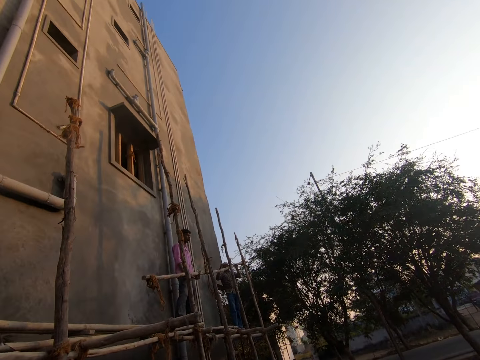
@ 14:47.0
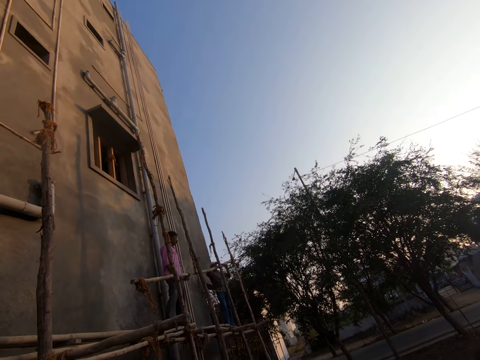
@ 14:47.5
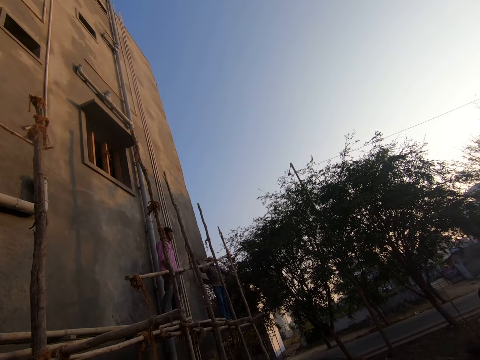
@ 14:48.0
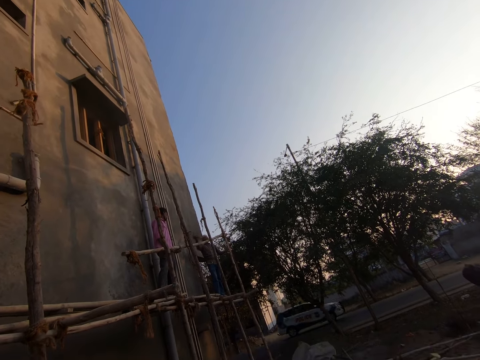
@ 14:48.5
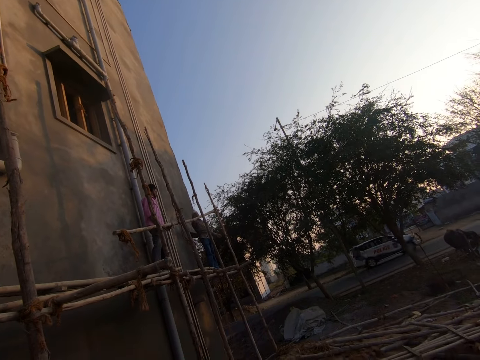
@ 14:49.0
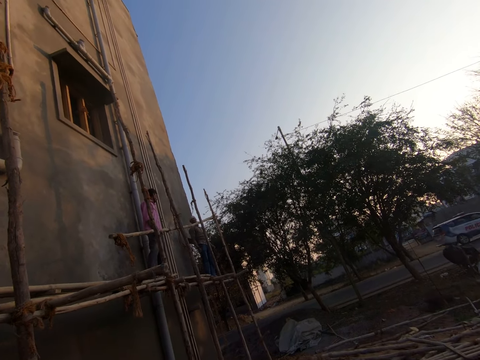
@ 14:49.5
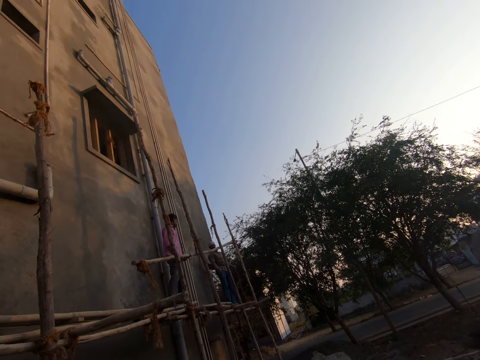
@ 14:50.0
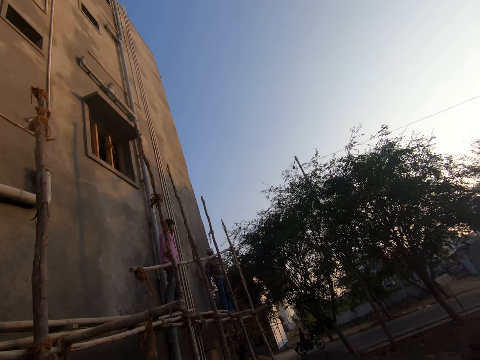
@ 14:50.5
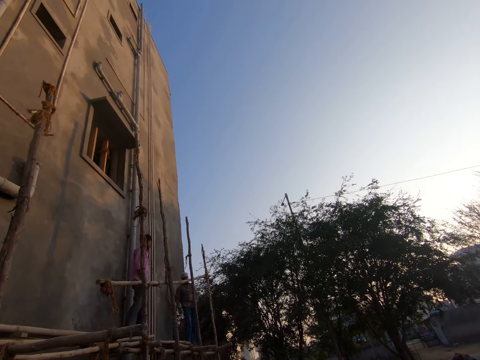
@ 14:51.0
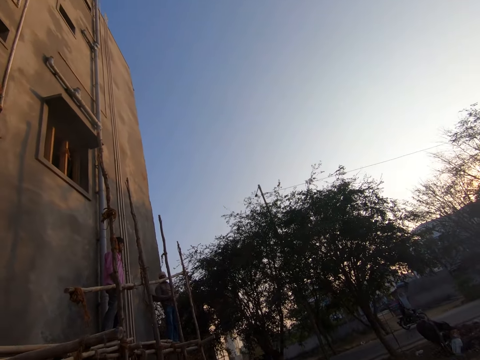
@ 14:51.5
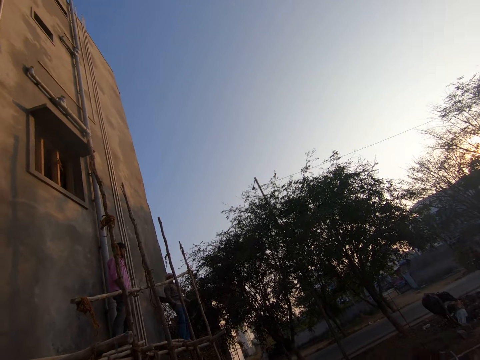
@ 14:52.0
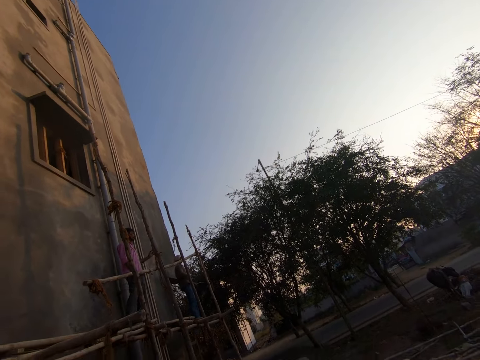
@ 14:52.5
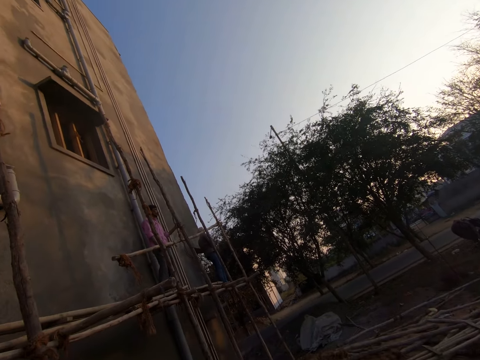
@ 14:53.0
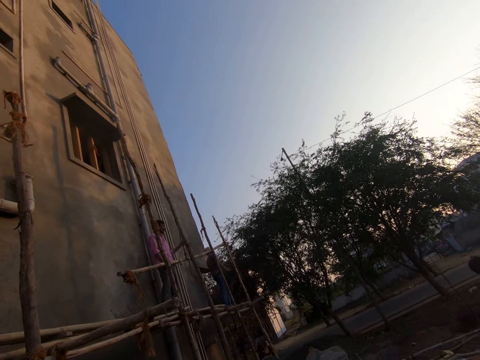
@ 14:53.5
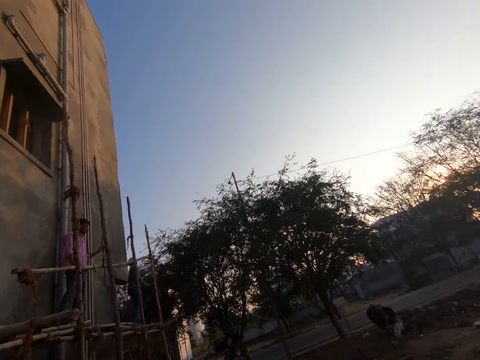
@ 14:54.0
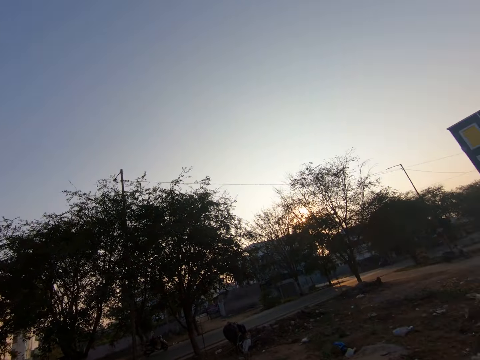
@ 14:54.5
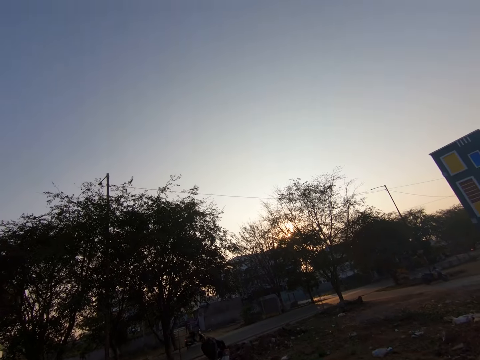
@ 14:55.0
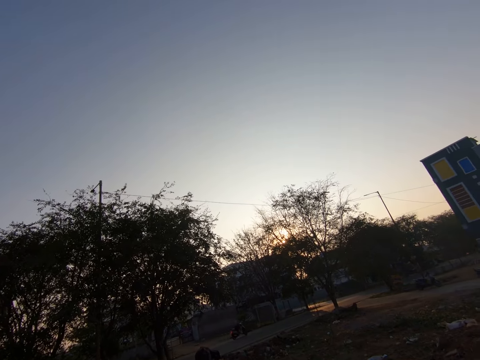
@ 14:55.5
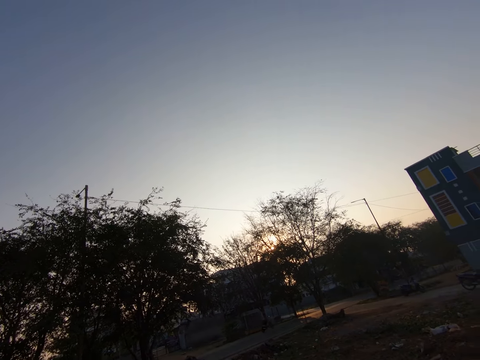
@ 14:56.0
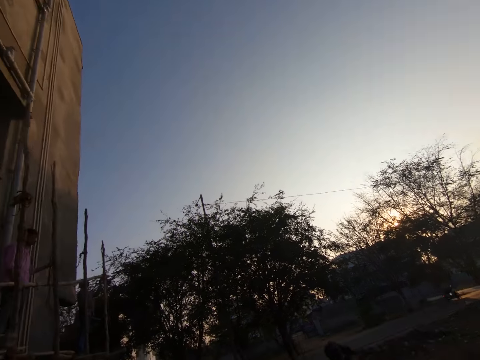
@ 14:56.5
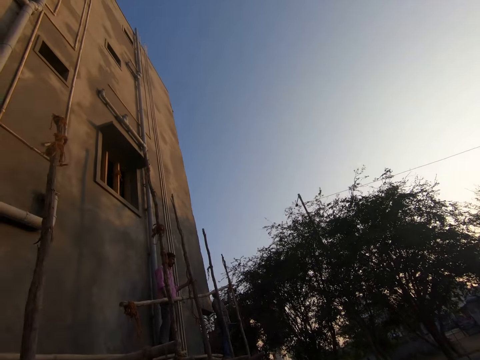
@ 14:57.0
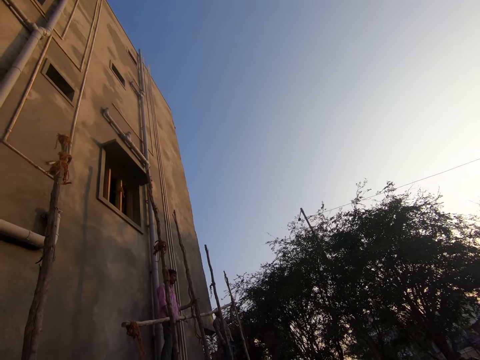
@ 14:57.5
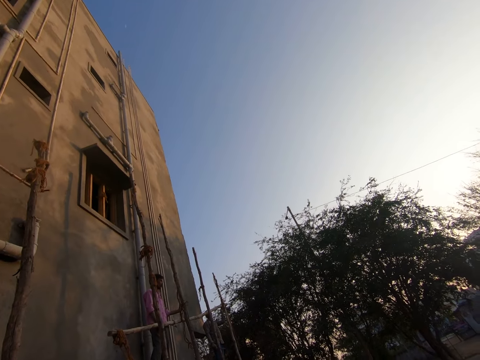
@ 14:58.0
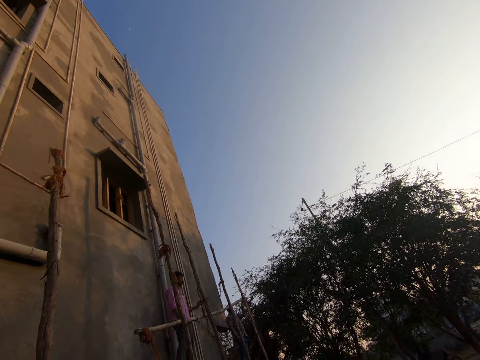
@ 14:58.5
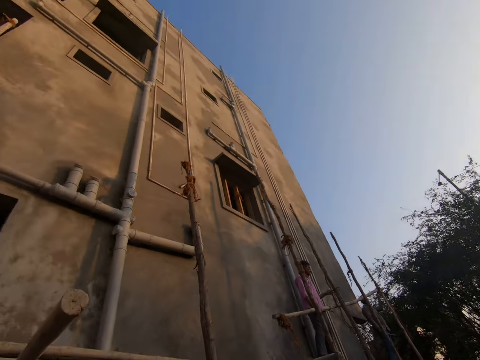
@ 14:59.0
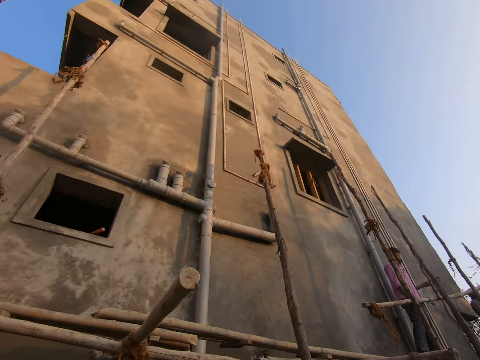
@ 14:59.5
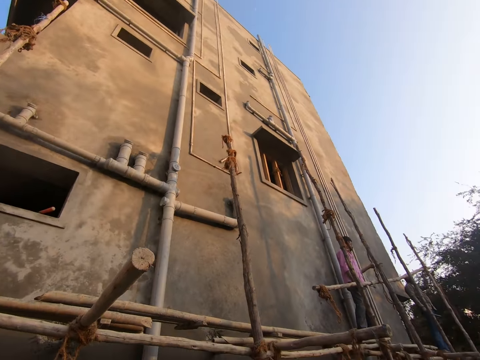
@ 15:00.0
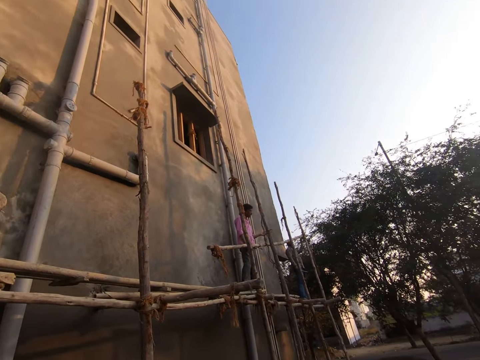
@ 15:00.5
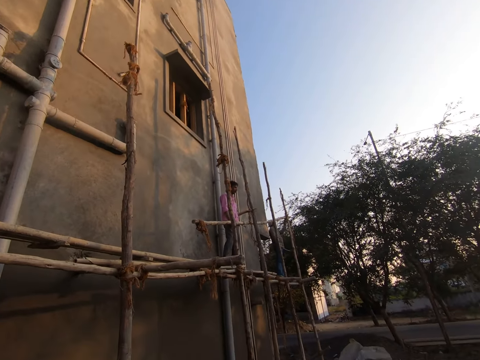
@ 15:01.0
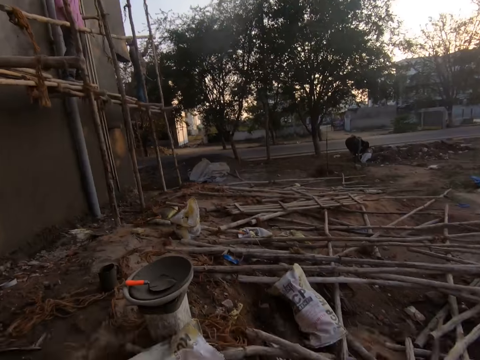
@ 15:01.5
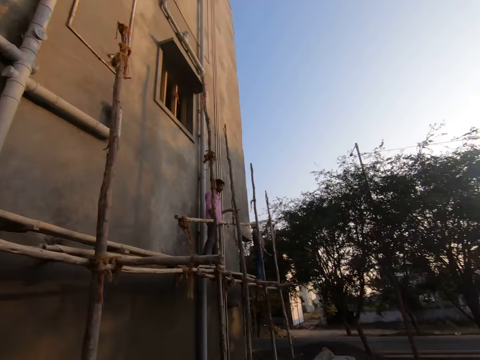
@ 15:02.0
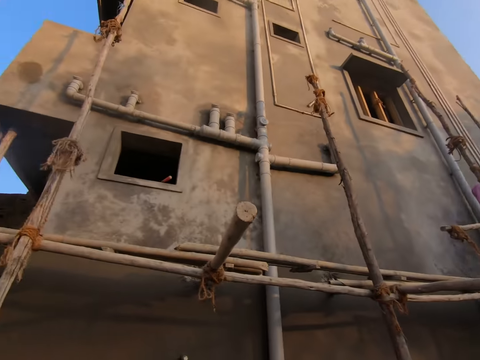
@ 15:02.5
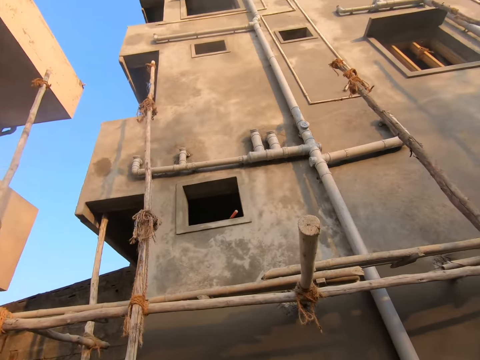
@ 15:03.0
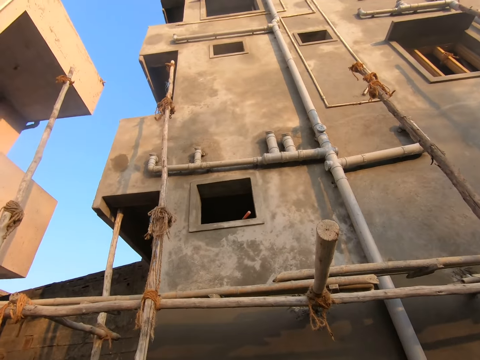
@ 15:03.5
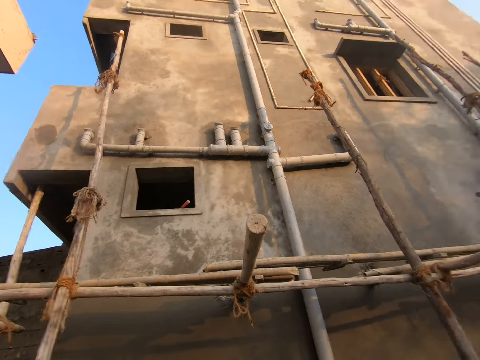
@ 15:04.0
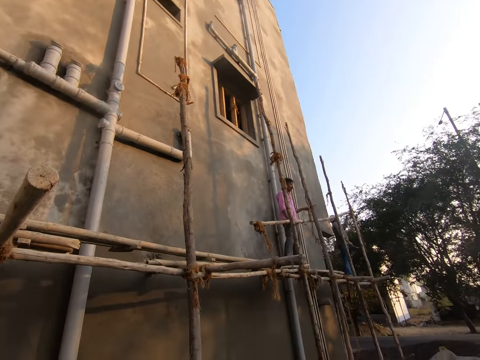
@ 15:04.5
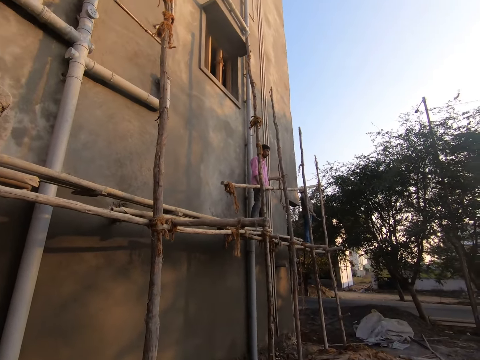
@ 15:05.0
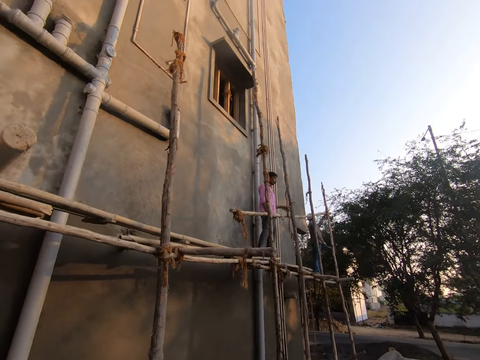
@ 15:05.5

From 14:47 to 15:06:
The camera wearer looks around the area. A male converses with another male. The camera wearer looks around the area. The first male converses with the other male.

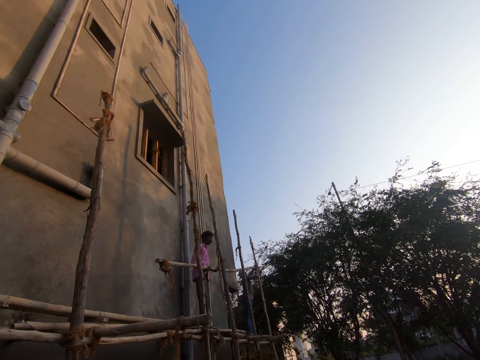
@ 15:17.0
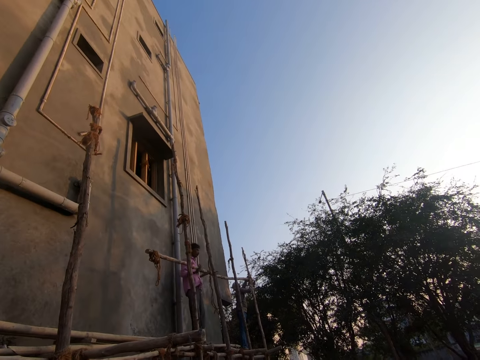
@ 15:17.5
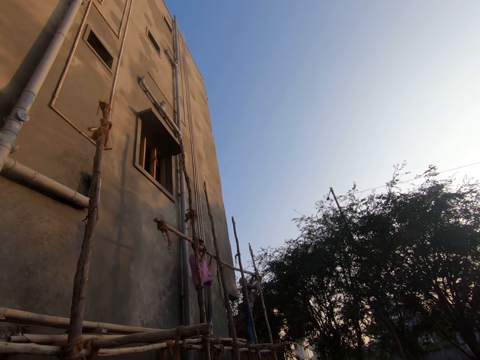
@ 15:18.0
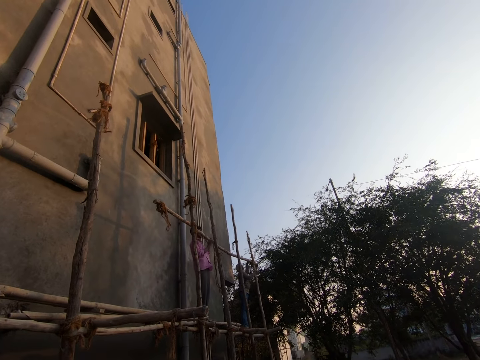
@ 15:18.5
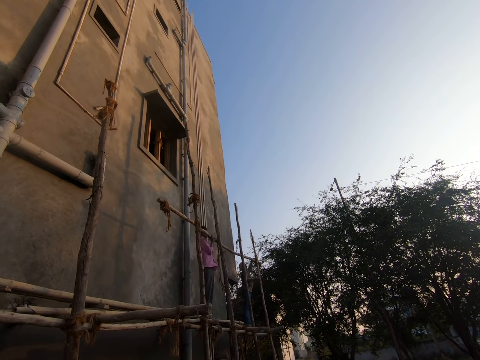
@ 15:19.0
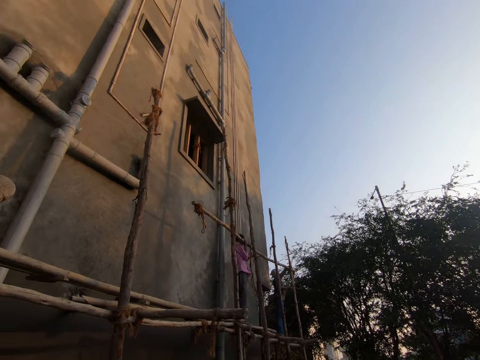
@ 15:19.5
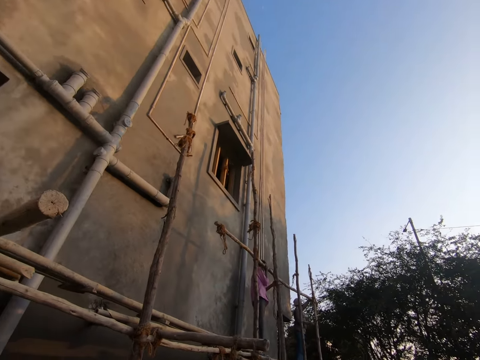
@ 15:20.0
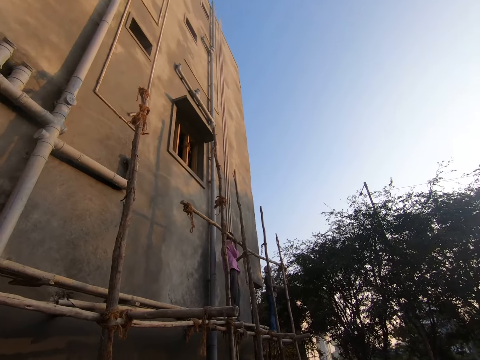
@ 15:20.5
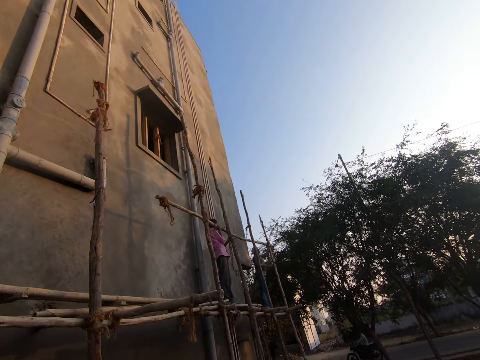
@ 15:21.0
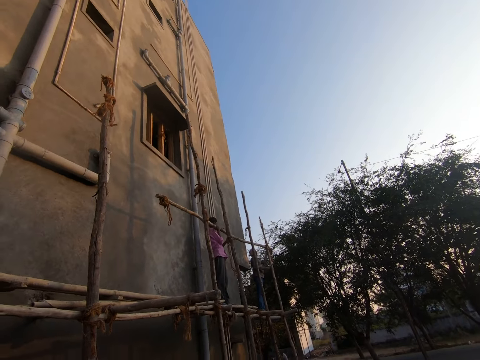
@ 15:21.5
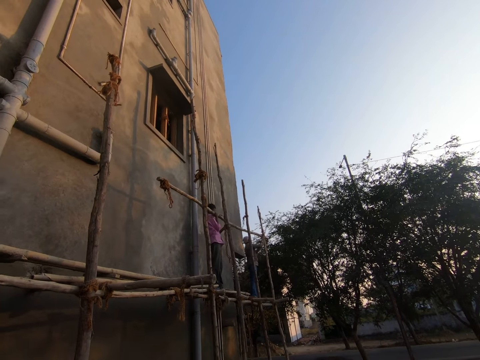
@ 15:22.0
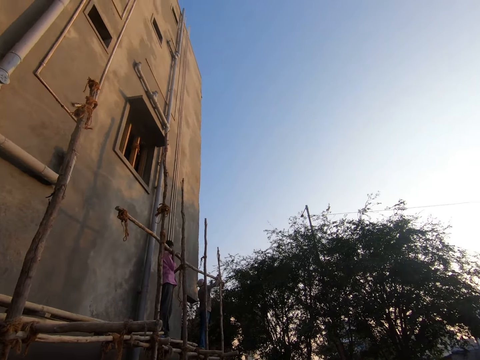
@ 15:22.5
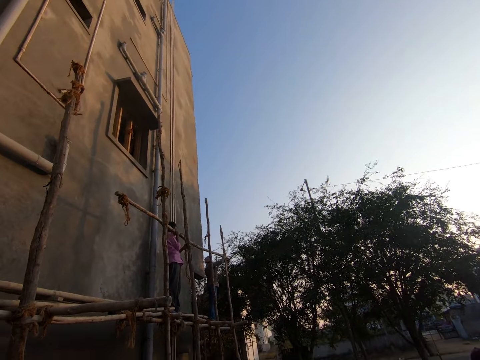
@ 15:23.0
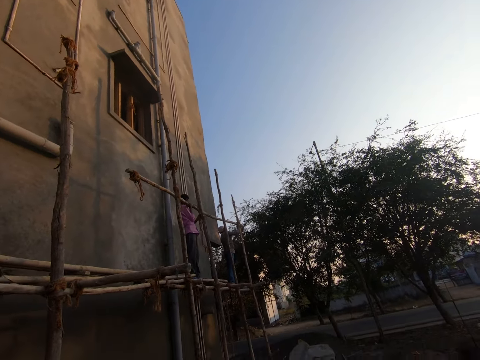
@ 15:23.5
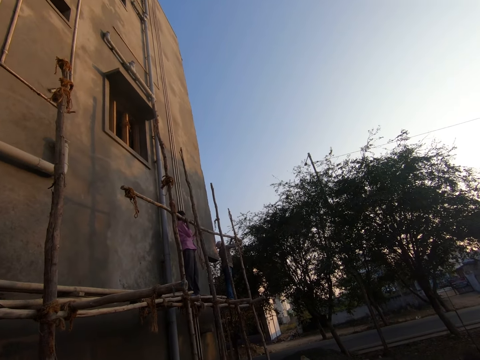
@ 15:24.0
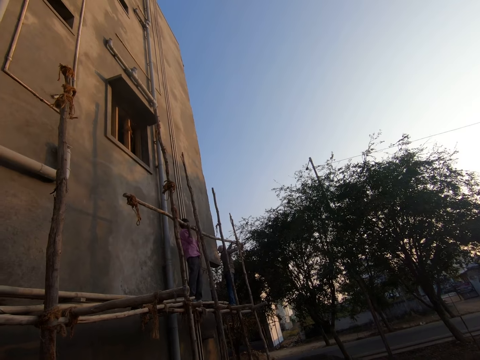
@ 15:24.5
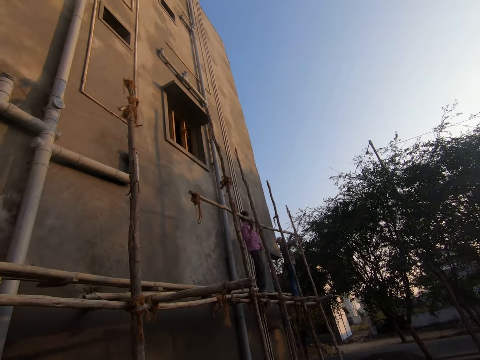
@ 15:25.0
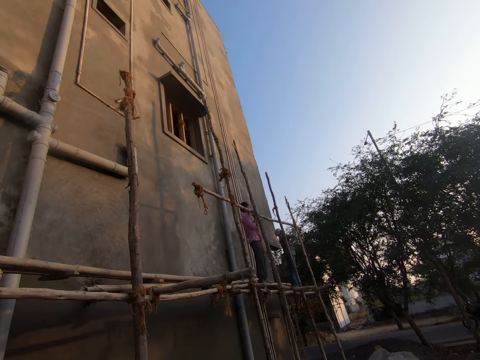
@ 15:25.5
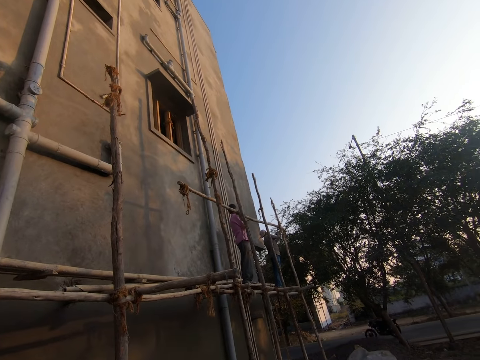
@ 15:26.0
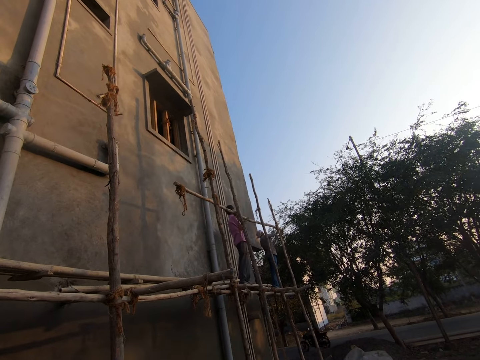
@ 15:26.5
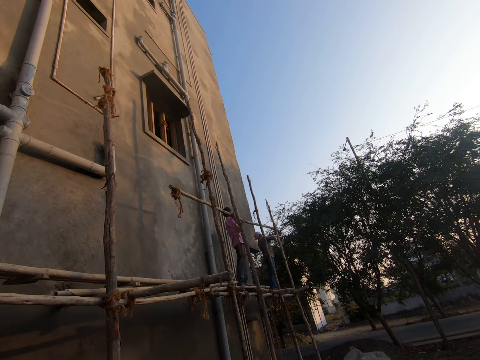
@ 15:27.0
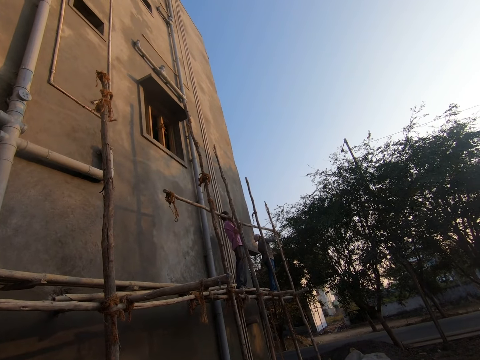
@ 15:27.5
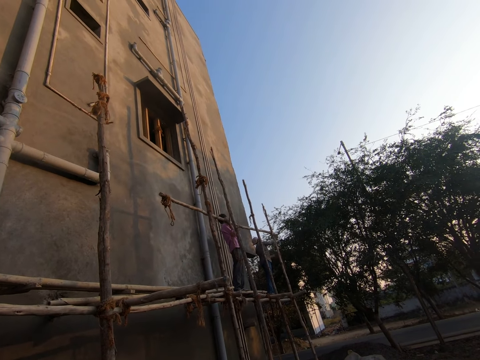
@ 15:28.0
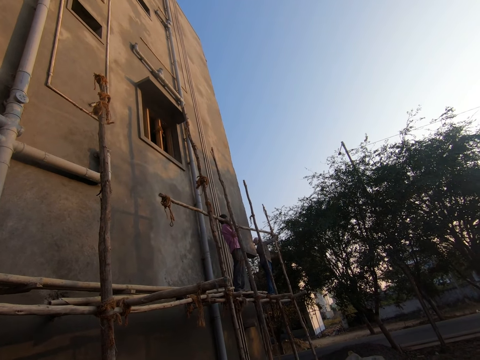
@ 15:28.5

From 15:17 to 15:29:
A male lifts the construction pole with another male. The other male adjusts the construction pole.
